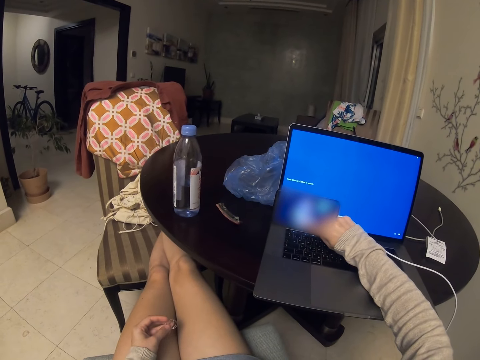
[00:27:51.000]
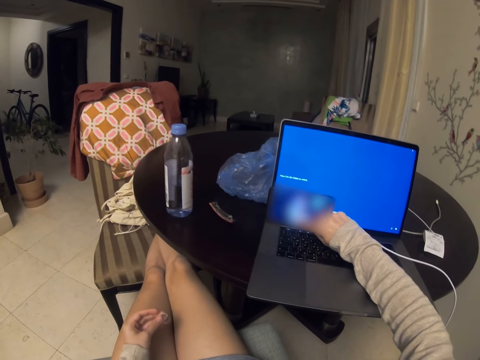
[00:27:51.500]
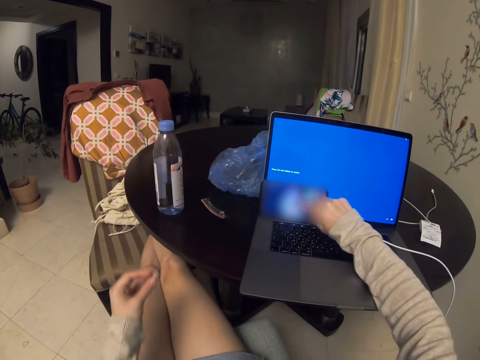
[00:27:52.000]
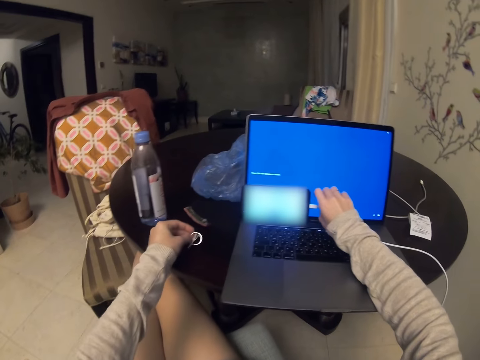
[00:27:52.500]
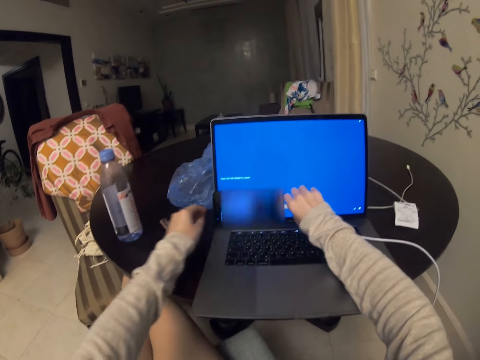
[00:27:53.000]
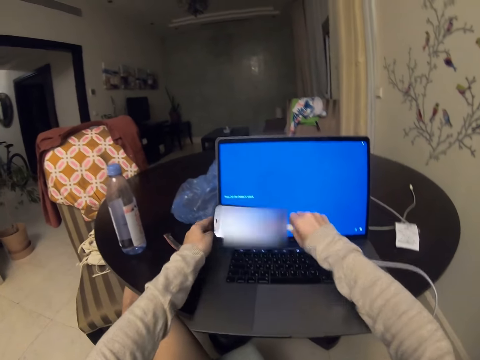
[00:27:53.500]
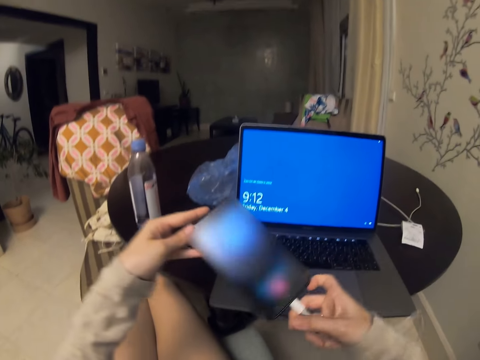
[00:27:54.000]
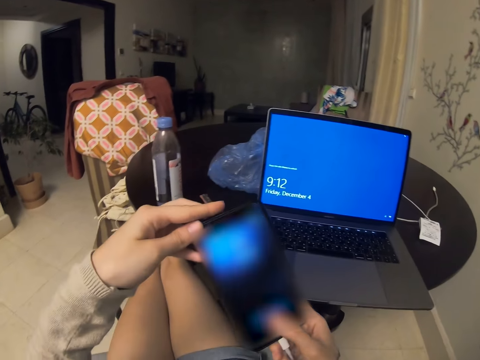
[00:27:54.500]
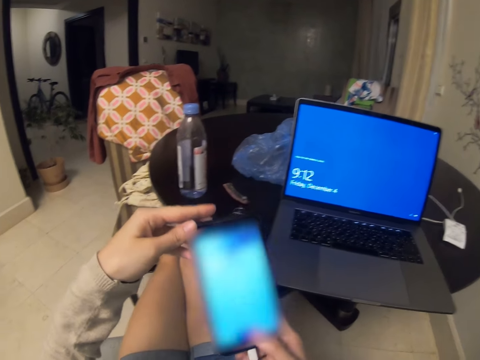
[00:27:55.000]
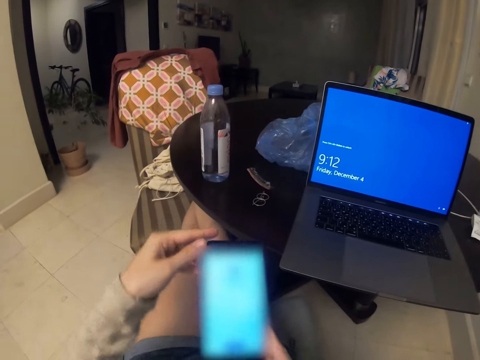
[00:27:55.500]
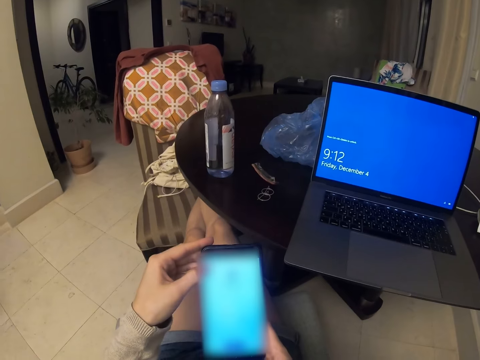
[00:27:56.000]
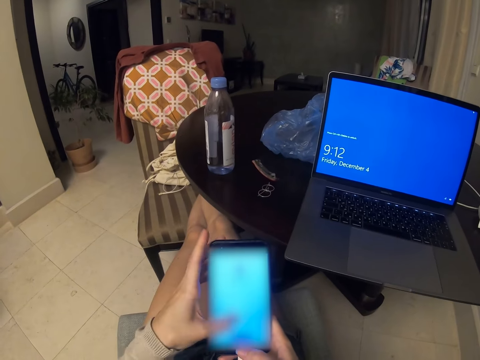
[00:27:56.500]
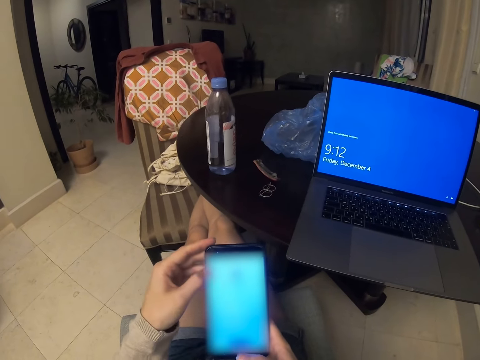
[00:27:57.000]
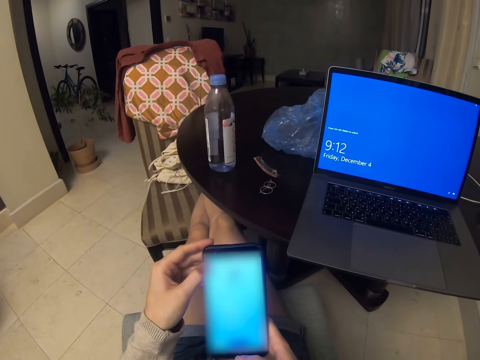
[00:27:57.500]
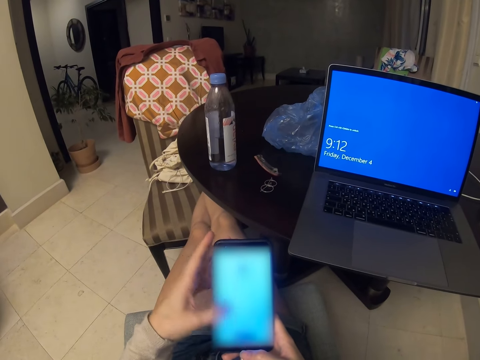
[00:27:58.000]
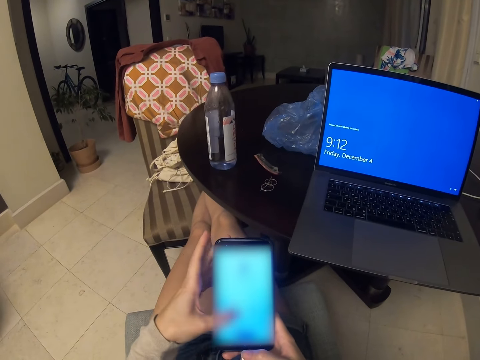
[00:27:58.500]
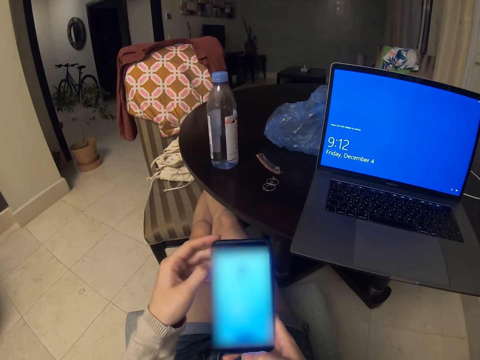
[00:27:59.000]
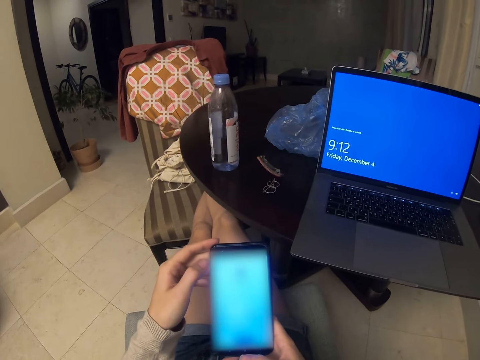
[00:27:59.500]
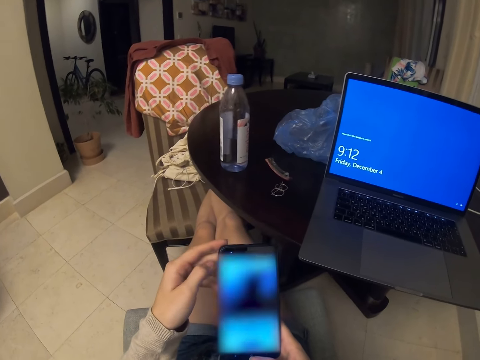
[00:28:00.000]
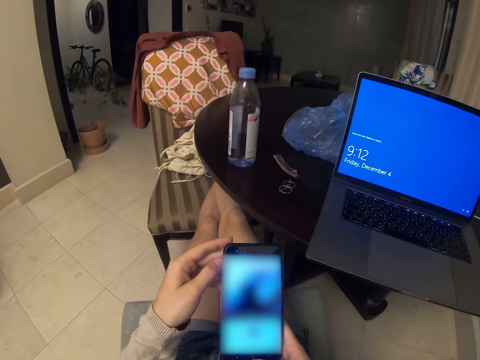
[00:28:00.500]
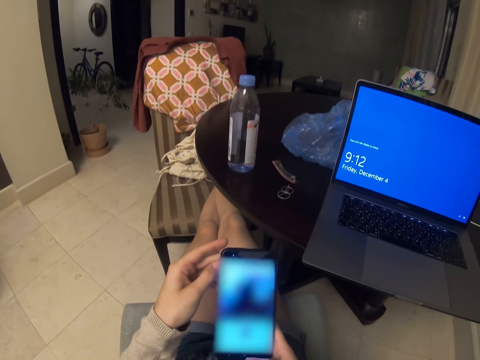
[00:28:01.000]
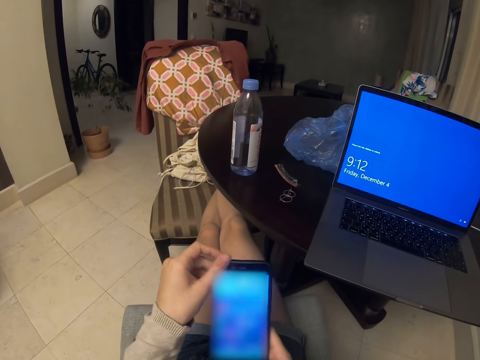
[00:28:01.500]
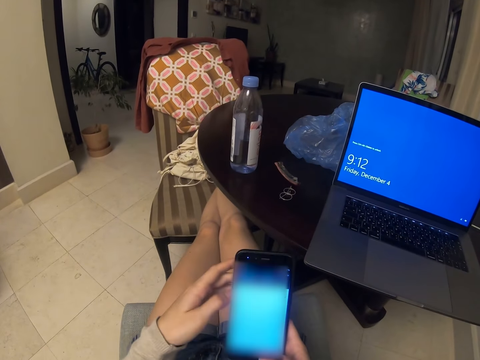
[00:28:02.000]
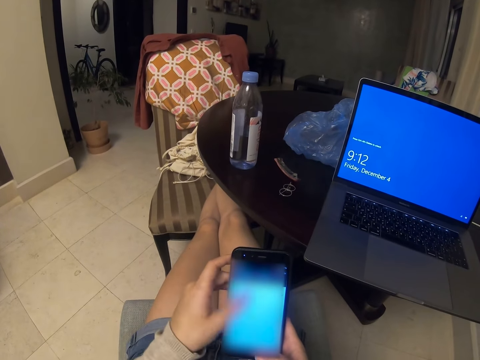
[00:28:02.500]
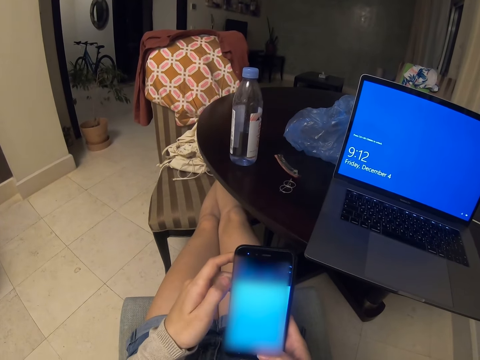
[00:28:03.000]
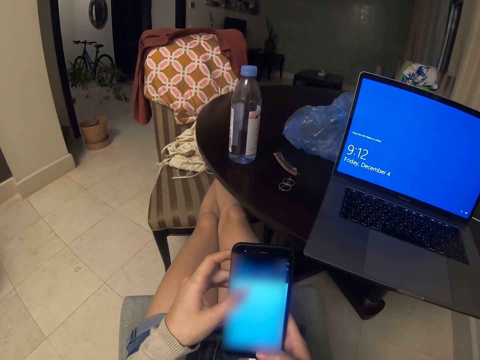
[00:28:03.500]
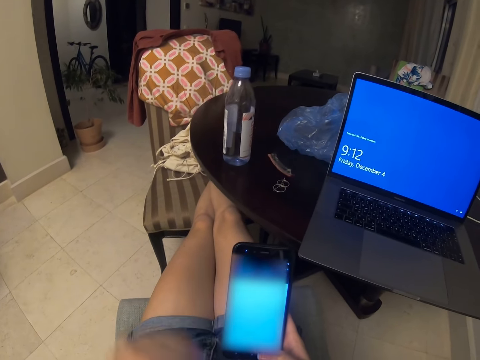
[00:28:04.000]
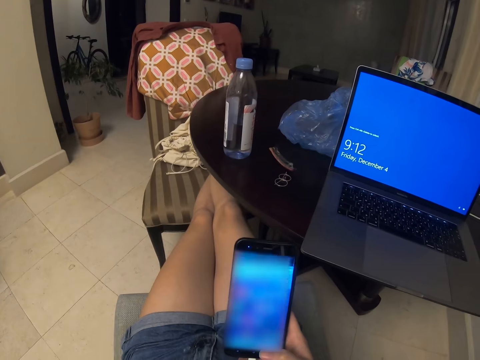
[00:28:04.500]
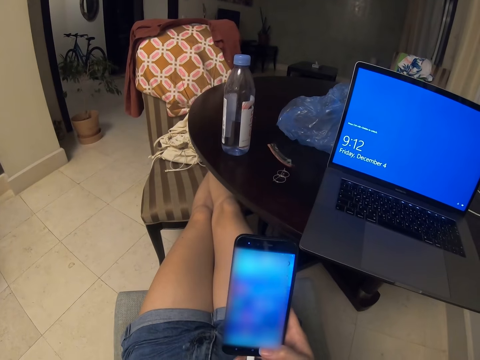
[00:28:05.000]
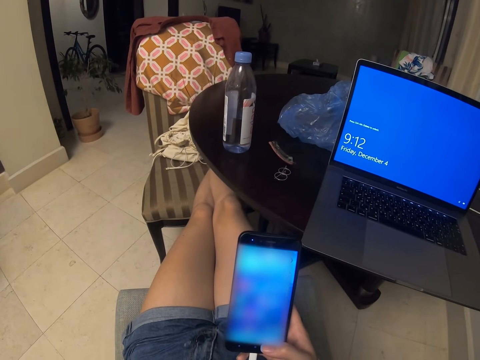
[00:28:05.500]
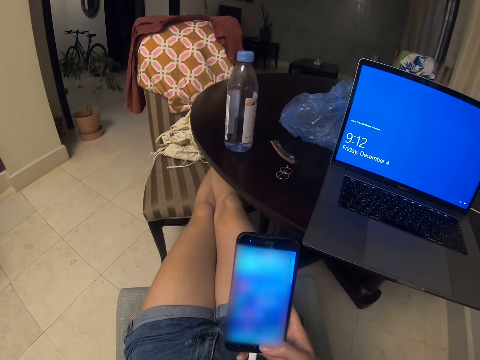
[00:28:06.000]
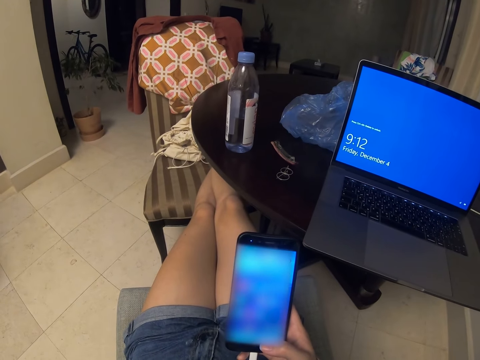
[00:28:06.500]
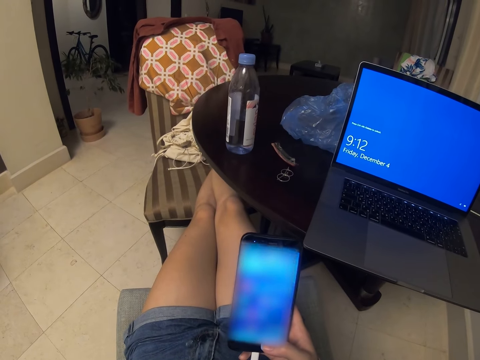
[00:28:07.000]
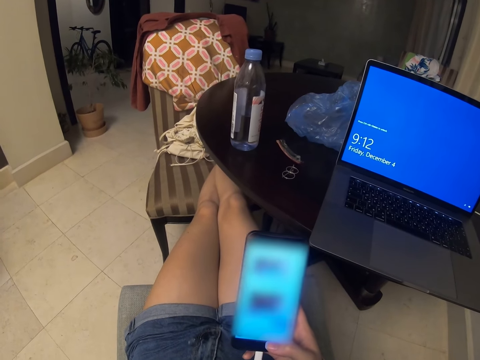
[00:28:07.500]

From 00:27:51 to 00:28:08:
The camera wearer puts earrings on the table. They pick up the phone. They tap the phone. They scroll through the phone. They swipe the phone. They tap the phone. They swipe the phone.

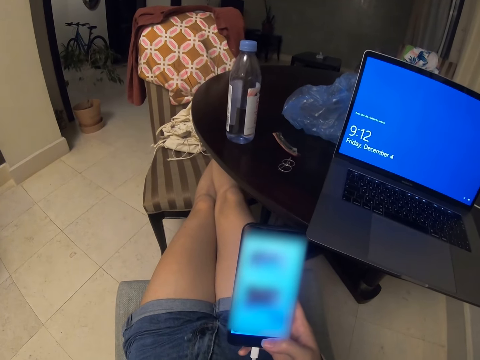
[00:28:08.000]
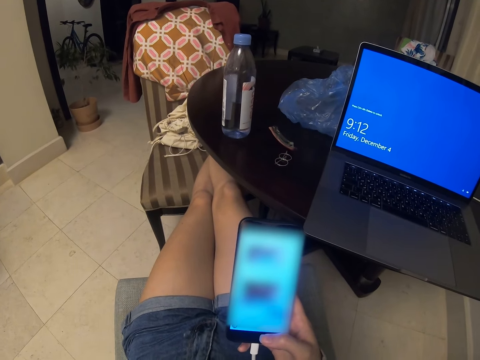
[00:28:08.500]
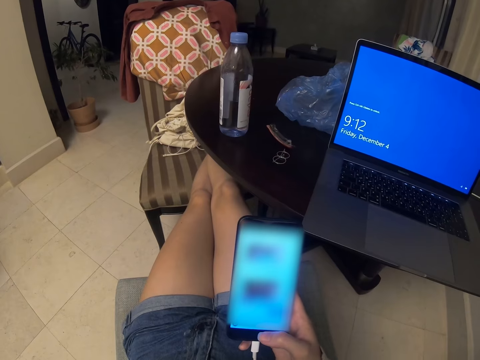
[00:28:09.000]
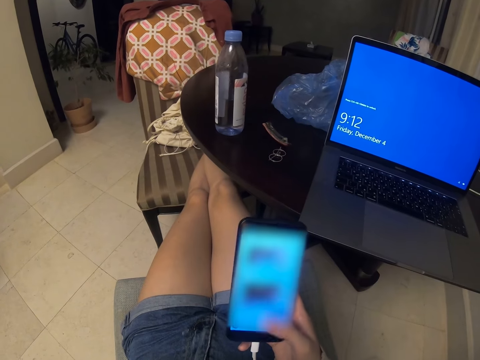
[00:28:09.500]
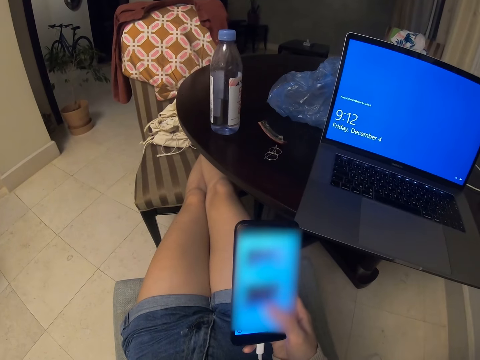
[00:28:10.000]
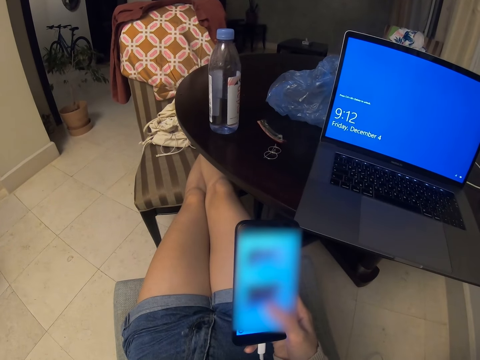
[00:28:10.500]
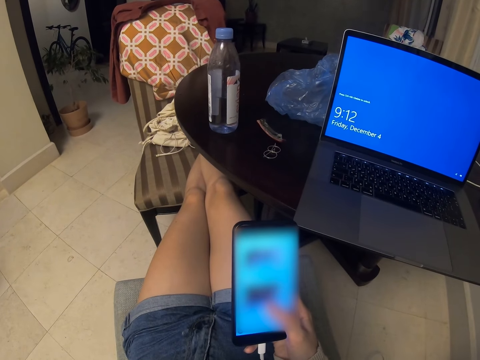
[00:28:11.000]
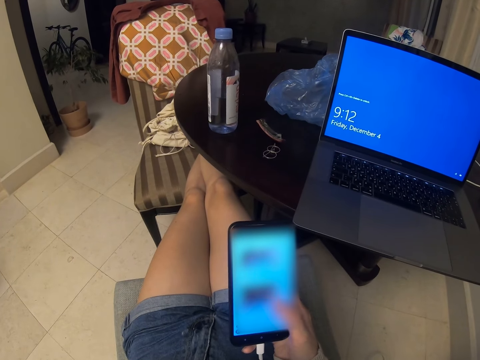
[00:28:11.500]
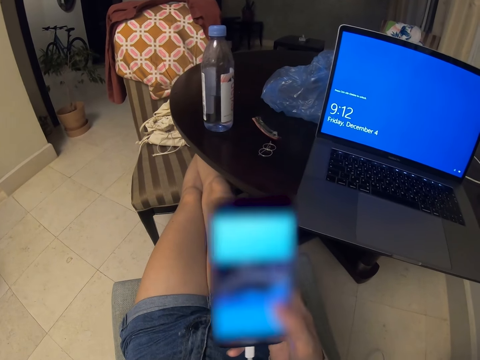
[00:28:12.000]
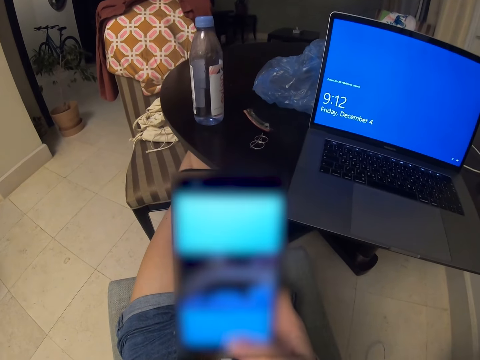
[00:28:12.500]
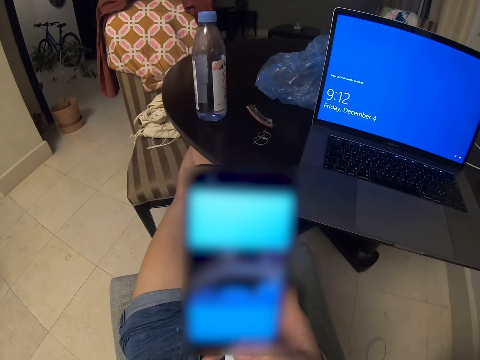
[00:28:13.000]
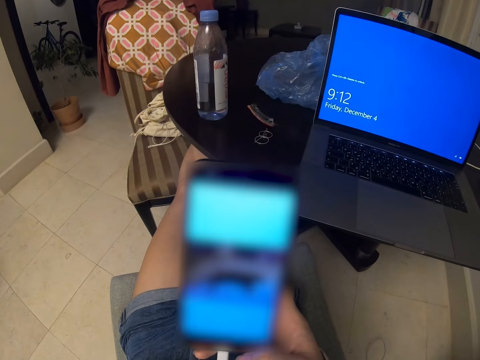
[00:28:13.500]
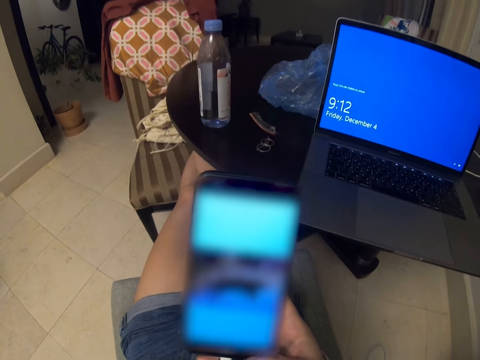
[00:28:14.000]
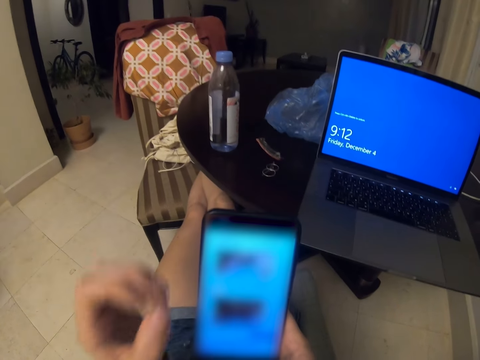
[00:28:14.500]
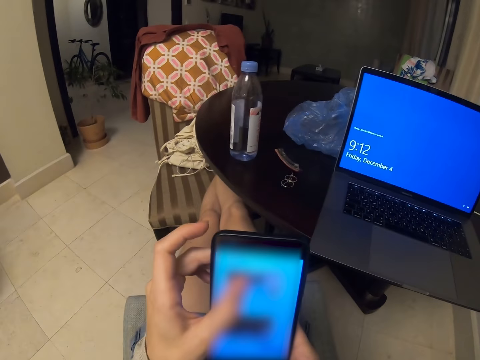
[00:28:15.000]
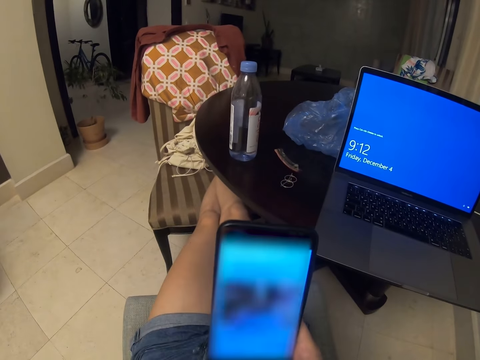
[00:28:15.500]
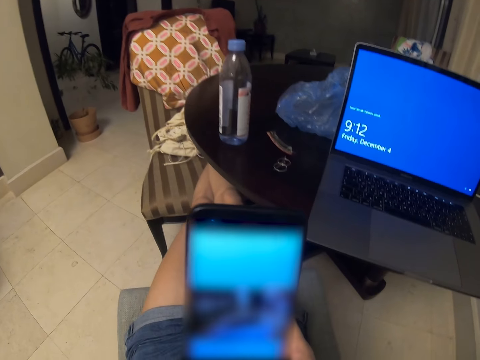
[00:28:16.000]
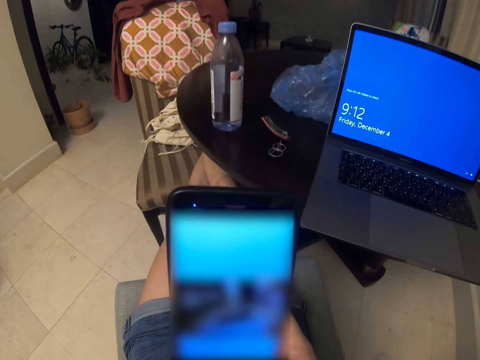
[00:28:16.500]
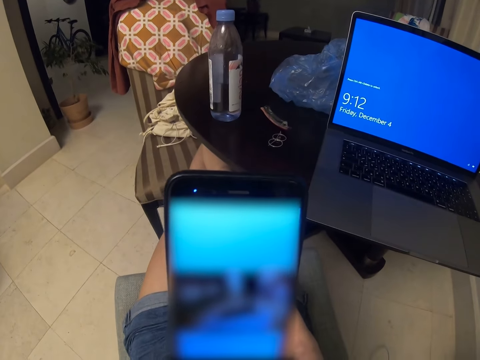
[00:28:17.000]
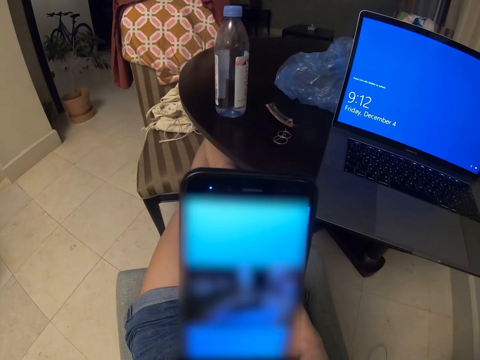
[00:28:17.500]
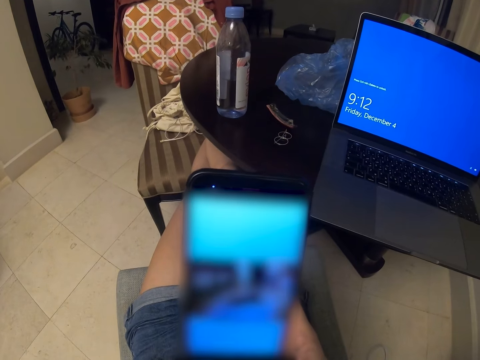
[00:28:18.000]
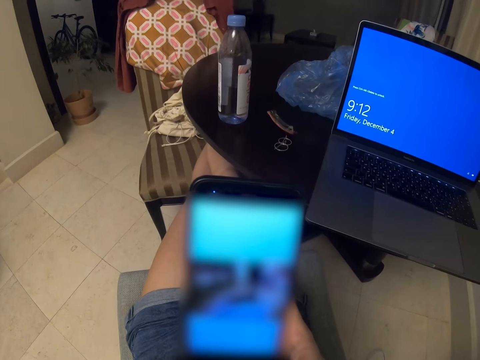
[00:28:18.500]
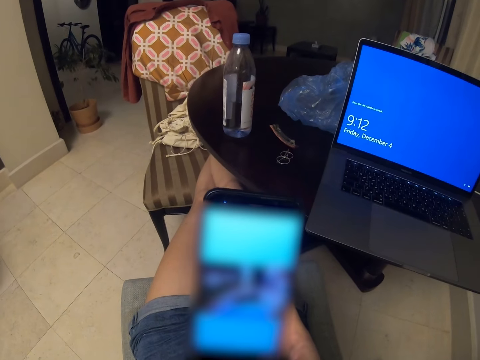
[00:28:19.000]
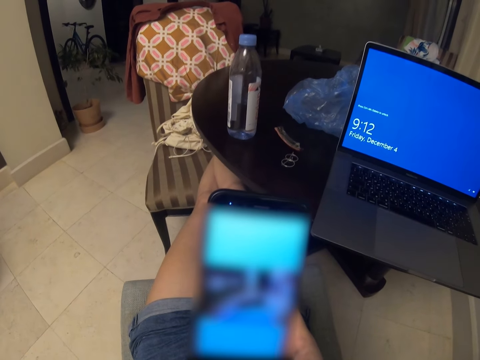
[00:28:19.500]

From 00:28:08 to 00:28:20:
The camera wearer clicks. They zoom out the screen. They tap the screen. They inhale heavily.
